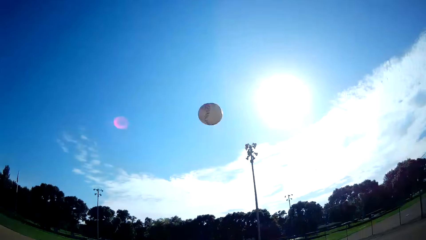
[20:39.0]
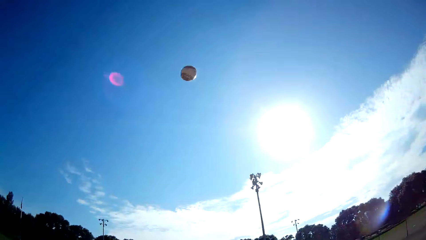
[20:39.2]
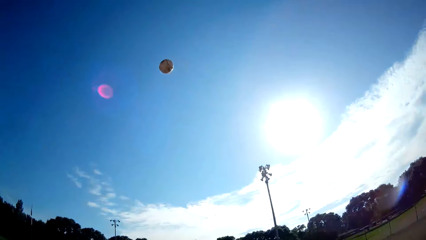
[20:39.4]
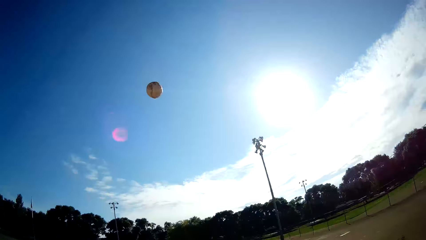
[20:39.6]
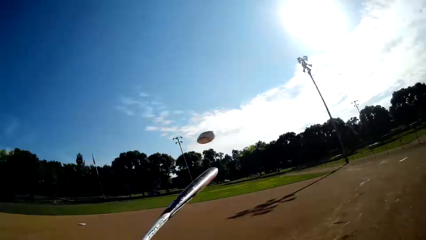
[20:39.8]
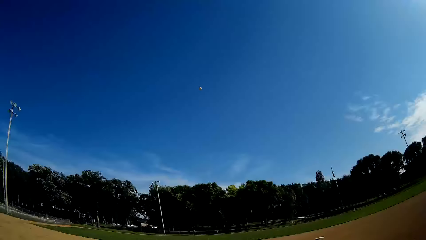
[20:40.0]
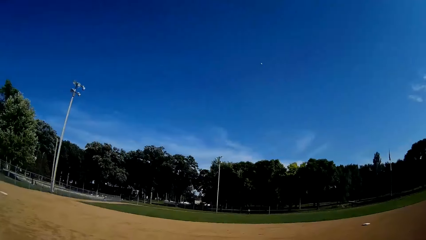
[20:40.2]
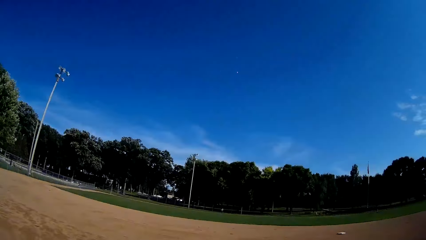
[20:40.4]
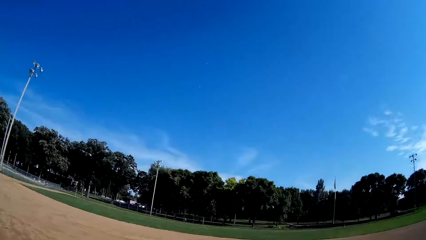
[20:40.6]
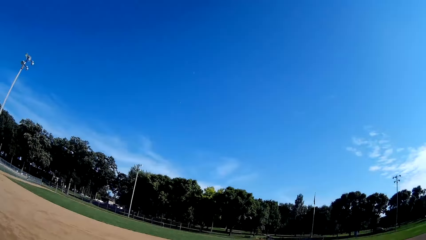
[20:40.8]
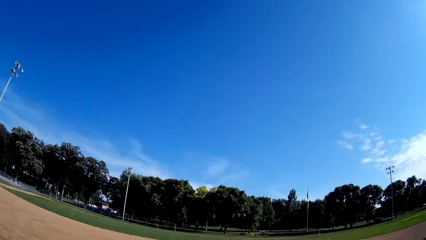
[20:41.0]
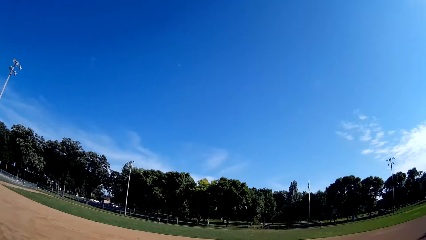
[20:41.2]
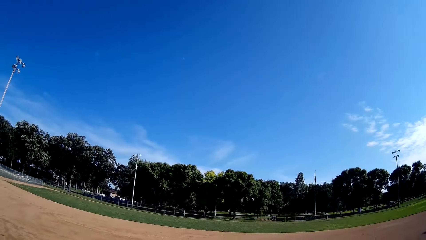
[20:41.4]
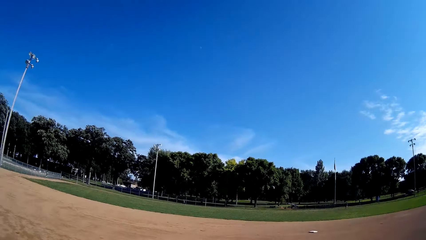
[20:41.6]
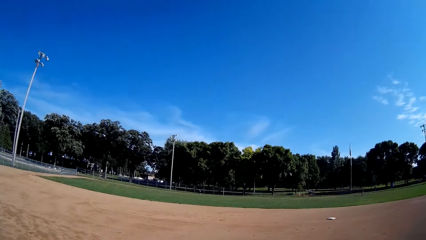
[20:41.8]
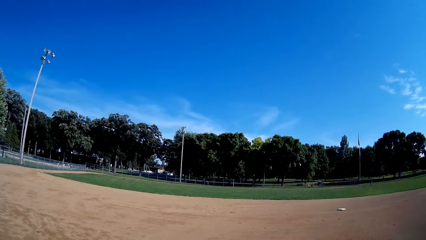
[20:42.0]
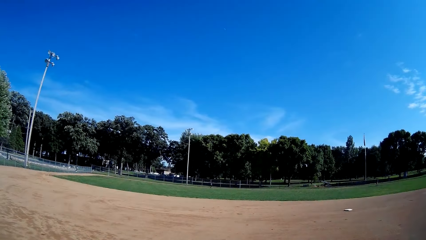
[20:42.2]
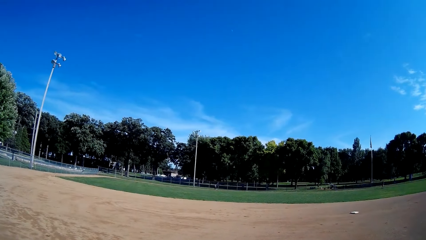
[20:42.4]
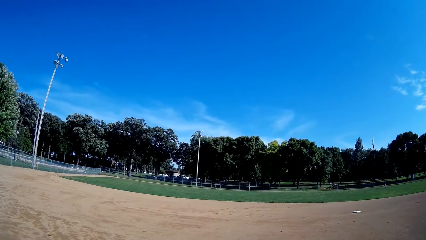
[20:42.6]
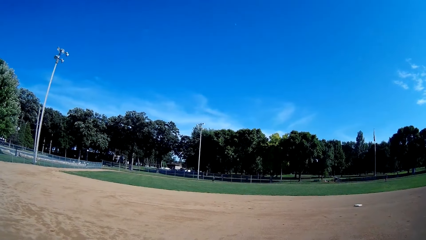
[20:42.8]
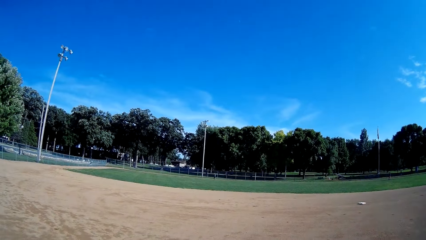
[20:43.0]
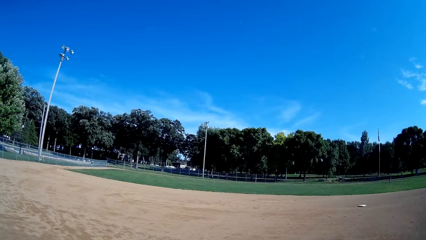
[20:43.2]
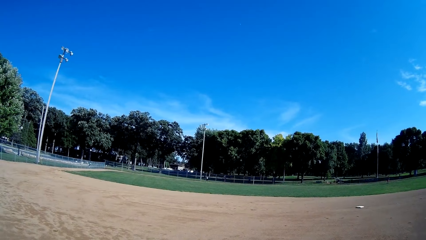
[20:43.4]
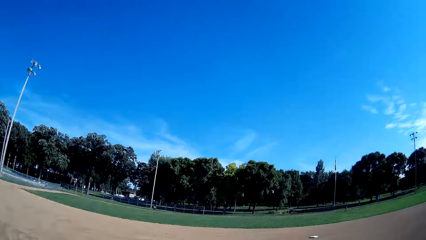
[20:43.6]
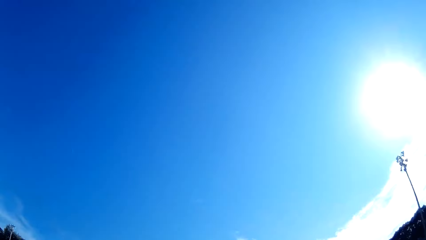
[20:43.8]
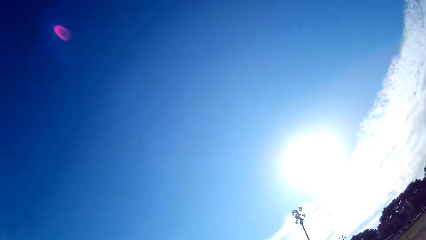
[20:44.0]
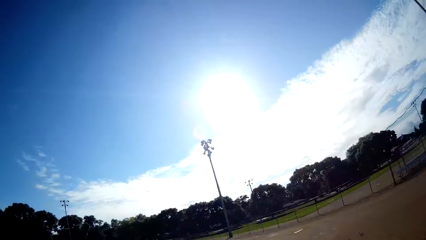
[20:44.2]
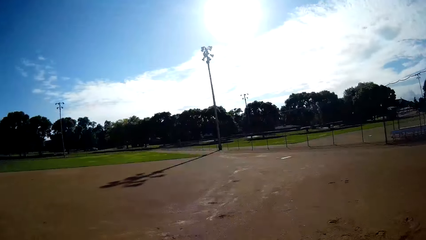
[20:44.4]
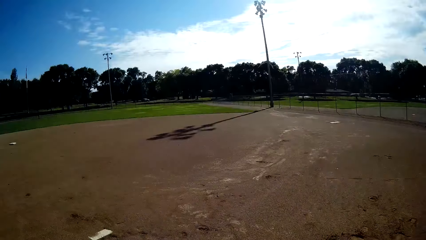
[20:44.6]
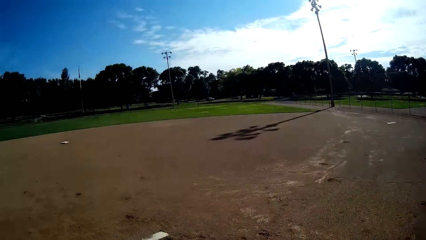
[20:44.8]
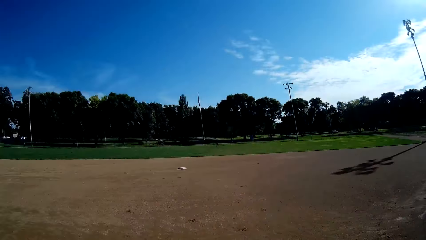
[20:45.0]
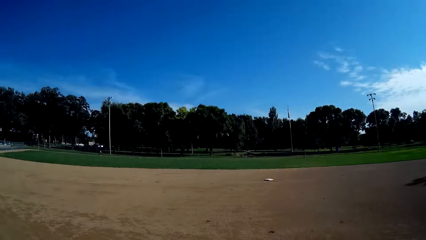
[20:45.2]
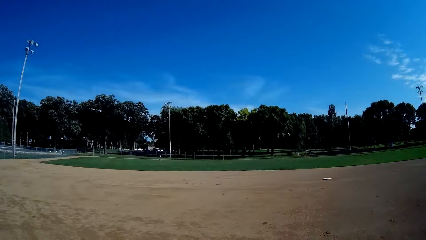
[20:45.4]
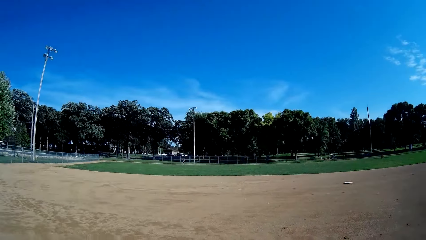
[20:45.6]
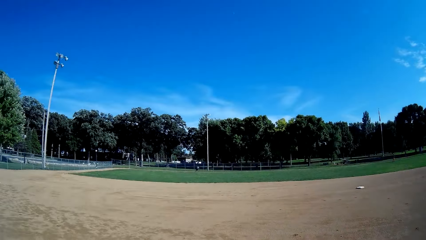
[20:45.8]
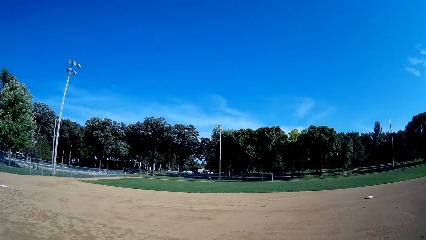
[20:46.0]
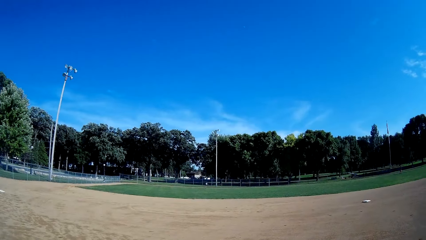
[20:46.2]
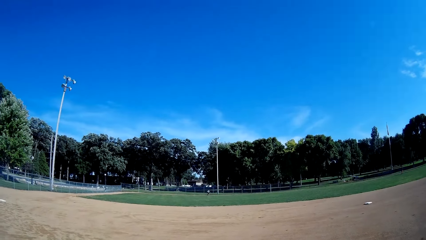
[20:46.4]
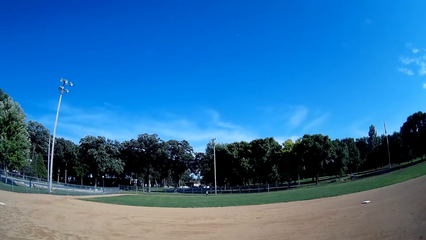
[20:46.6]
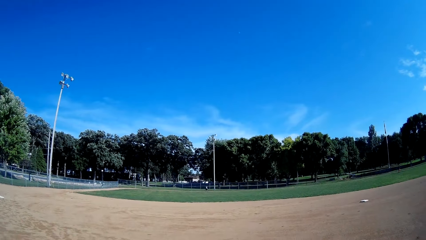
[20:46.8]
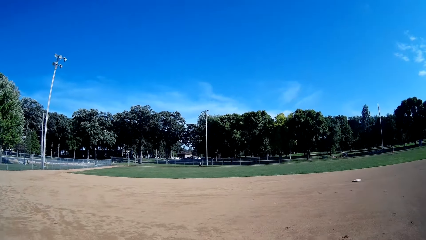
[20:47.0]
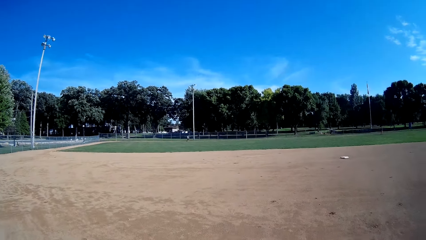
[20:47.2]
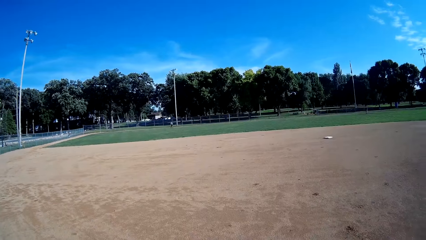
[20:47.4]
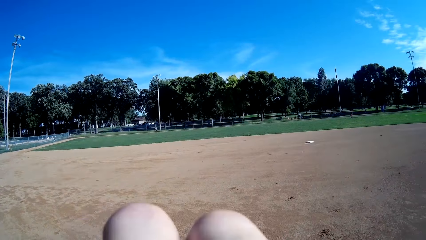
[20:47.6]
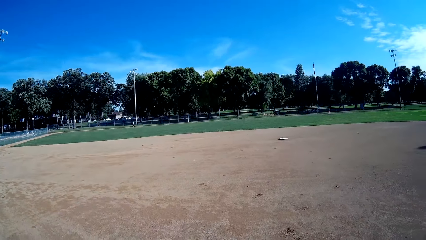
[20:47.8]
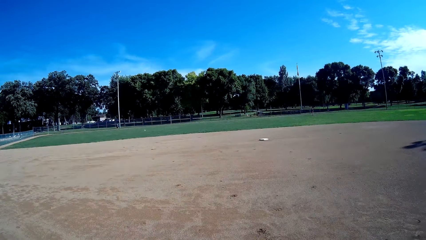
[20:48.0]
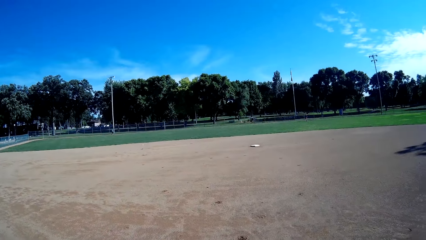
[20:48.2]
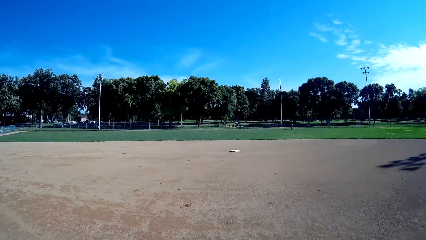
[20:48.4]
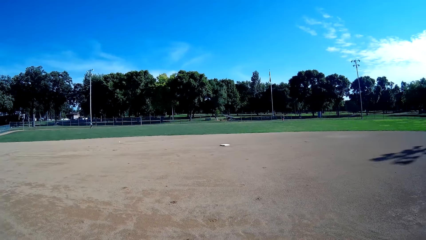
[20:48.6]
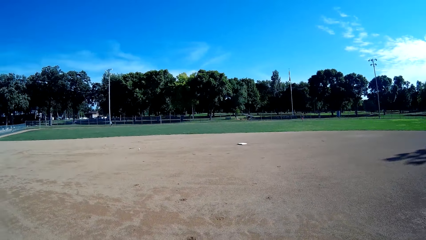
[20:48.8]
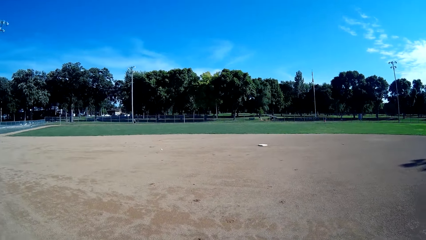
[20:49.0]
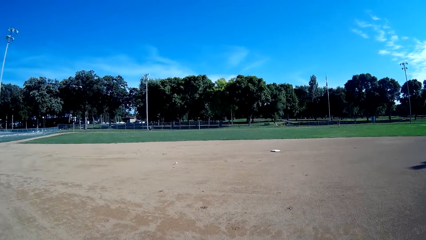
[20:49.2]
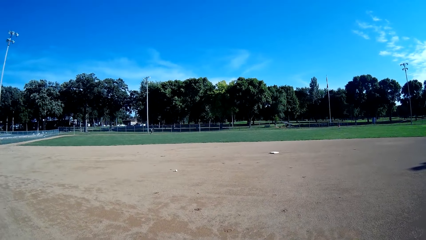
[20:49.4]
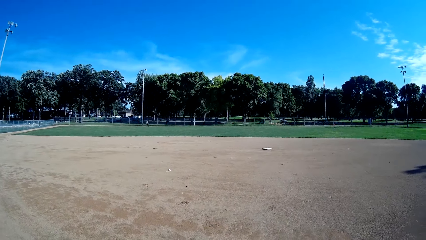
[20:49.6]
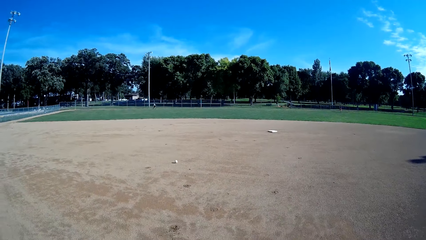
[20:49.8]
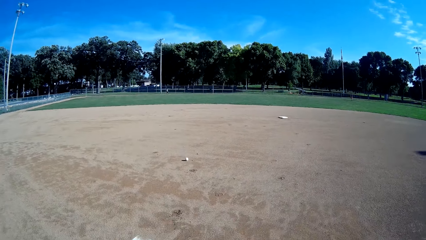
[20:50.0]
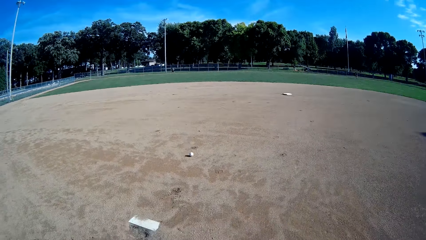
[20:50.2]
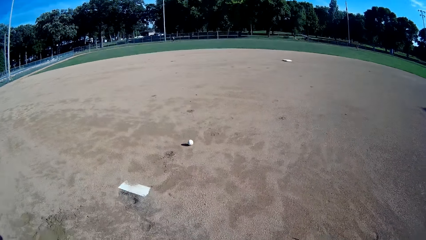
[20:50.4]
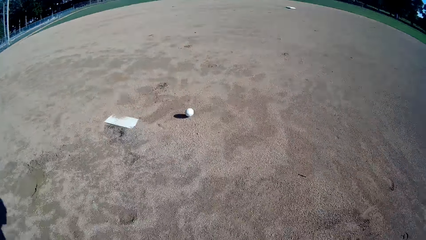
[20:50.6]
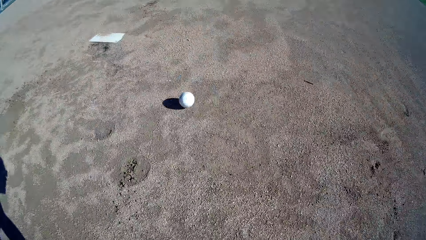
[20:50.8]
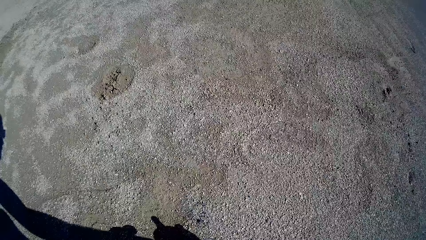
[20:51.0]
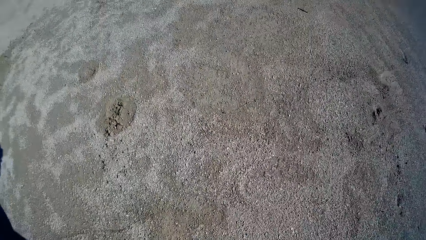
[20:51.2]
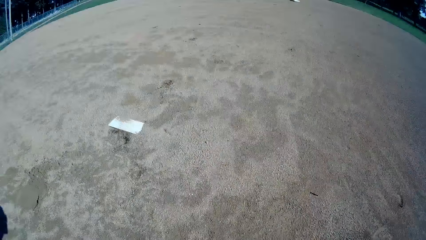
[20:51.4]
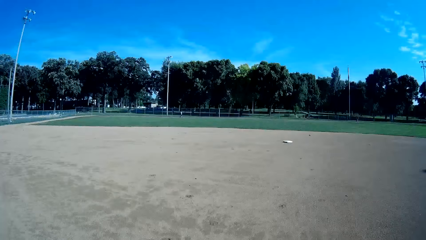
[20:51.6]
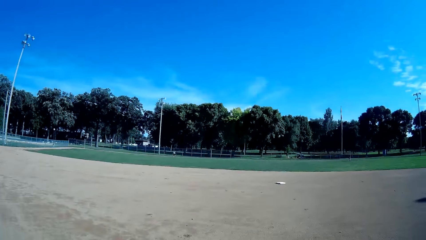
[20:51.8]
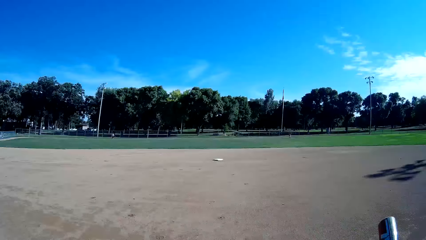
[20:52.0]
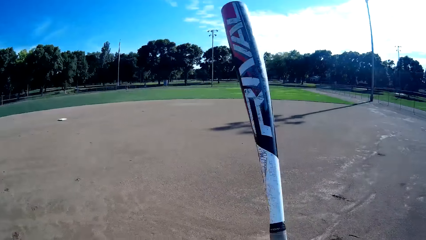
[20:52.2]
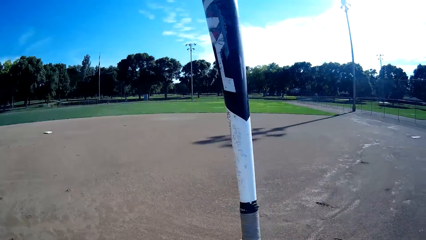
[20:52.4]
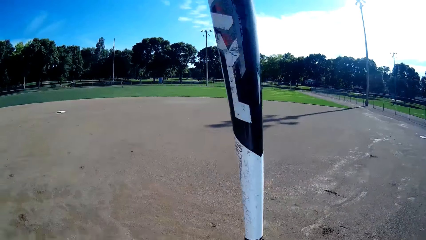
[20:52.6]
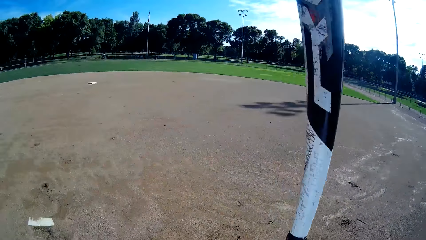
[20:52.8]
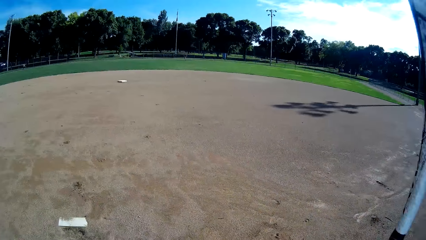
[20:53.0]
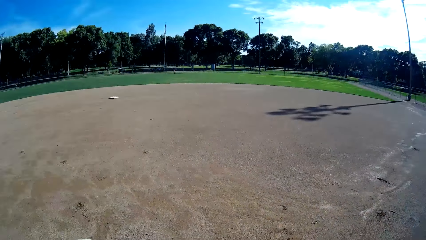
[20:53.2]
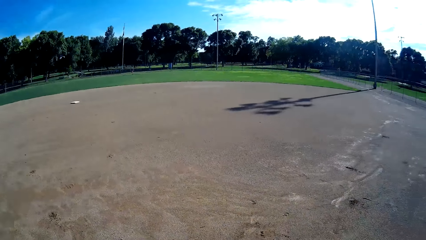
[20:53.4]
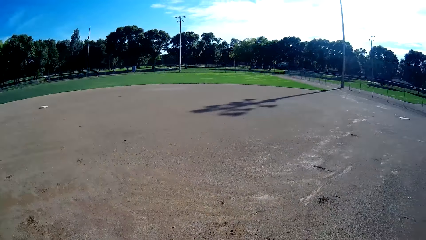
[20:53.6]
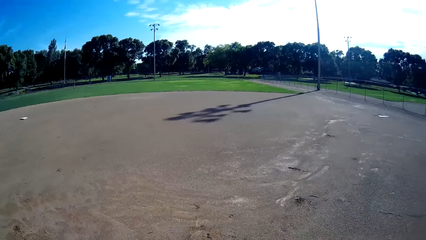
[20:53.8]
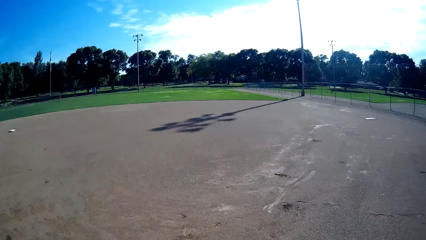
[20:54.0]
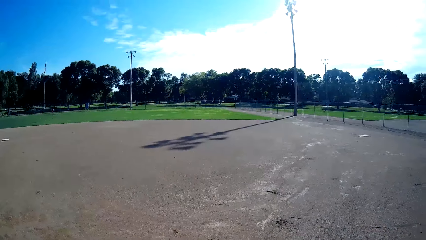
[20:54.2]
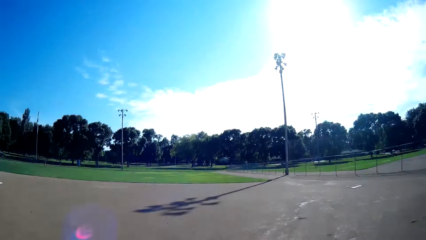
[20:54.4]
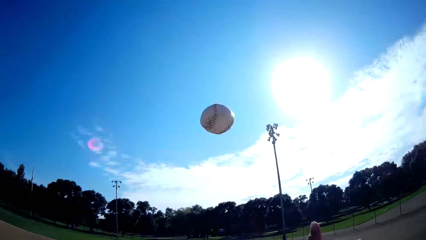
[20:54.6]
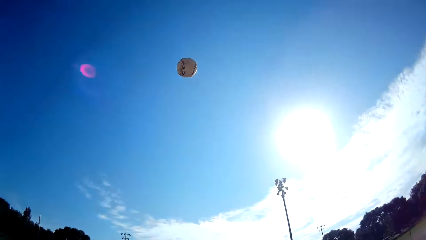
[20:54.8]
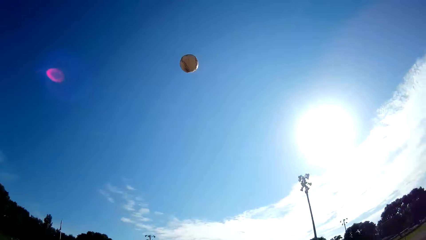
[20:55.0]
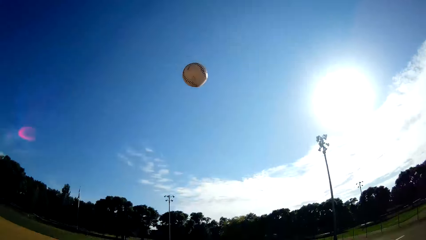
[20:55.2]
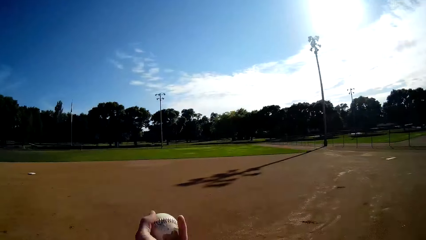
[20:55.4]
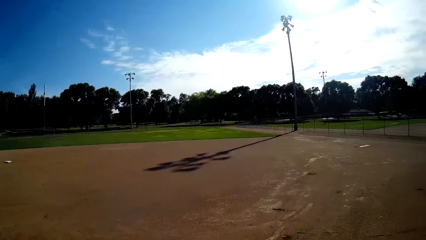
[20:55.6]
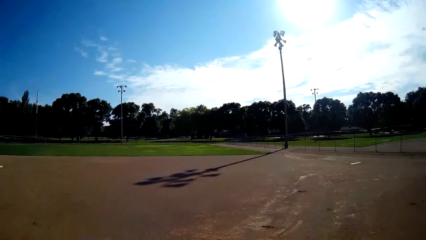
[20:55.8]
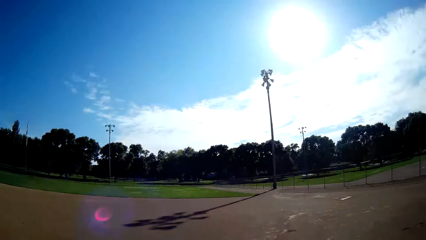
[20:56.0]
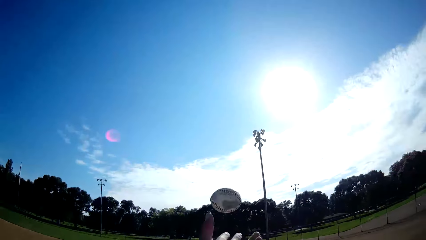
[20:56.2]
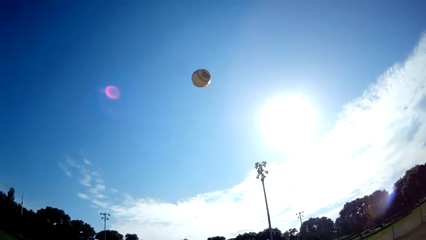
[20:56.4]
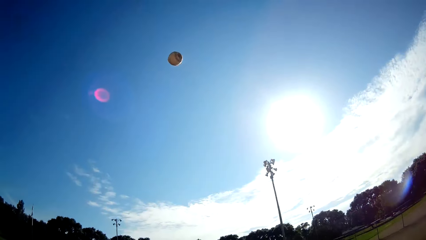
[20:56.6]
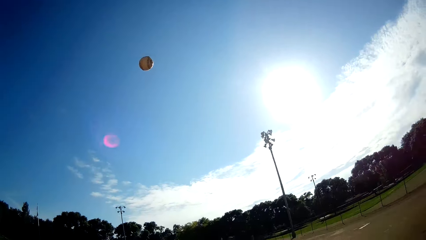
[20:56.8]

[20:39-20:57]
The camera wearer hits the baseball with the baseball bat towards the man. They stare at the baseball. The man runs towards the baseball, picks up the baseball, walks around and throws the baseball to the camera wearer. The camera wearer stops the baseball. They throw the baseball up, hold the baseball and throw the baseball up.
